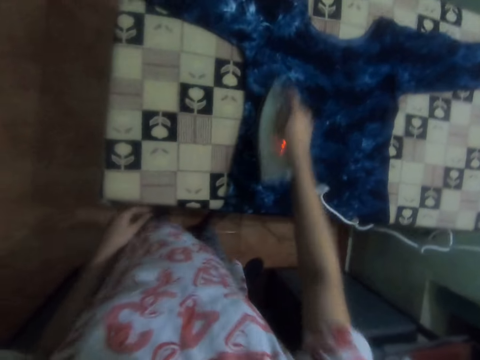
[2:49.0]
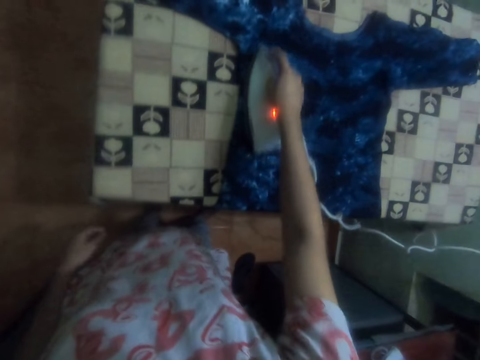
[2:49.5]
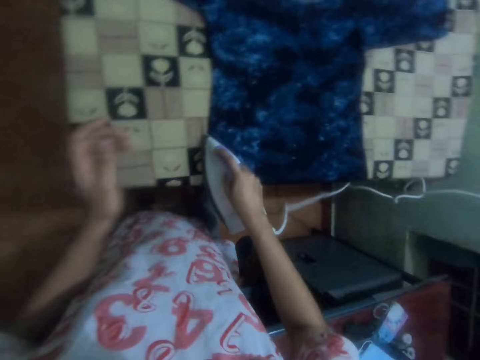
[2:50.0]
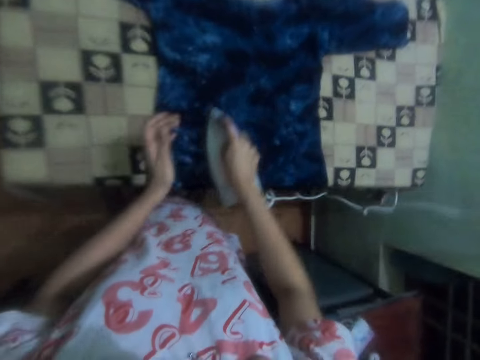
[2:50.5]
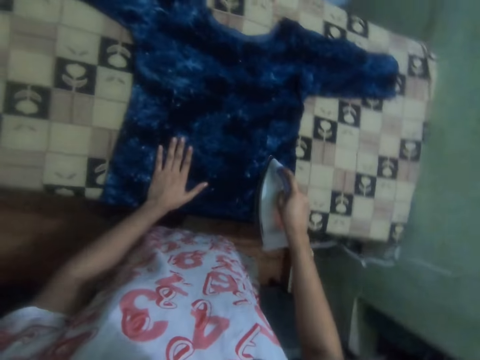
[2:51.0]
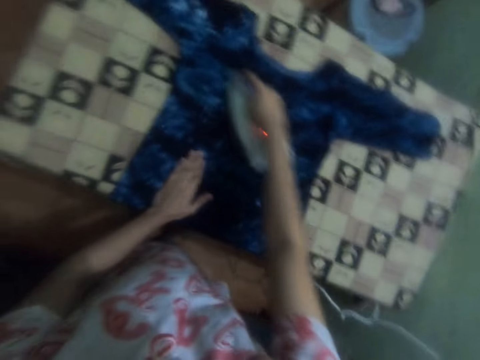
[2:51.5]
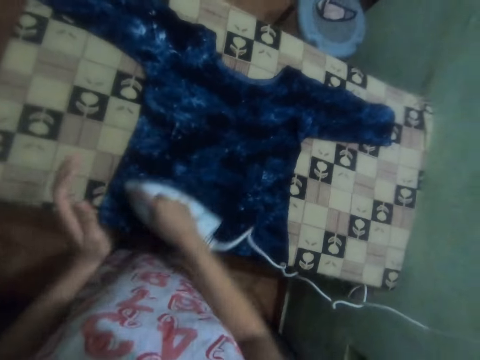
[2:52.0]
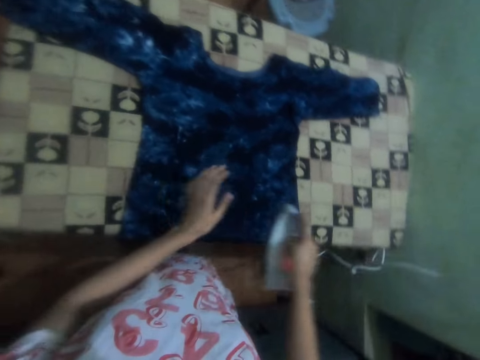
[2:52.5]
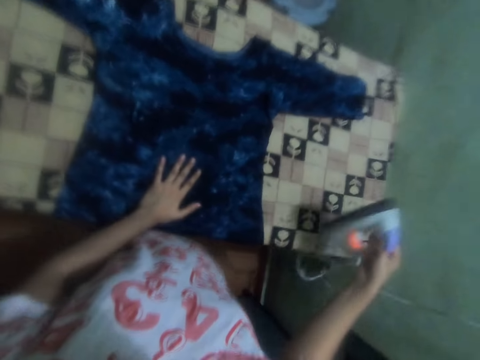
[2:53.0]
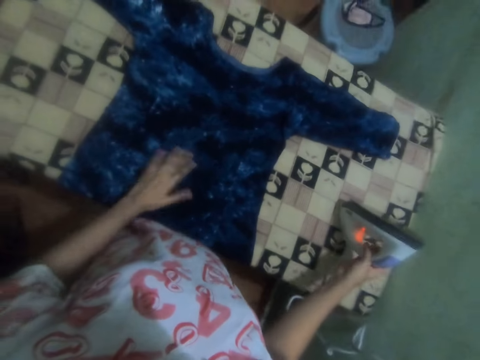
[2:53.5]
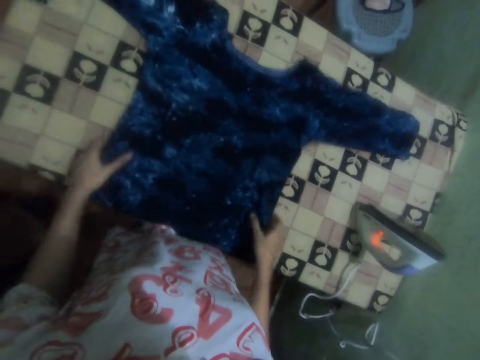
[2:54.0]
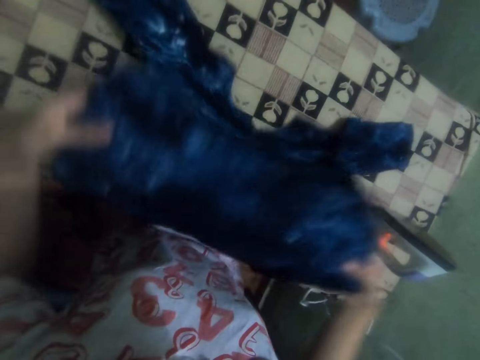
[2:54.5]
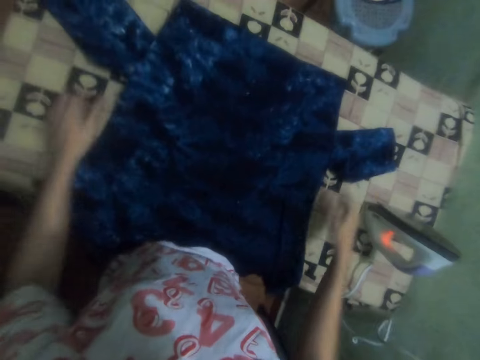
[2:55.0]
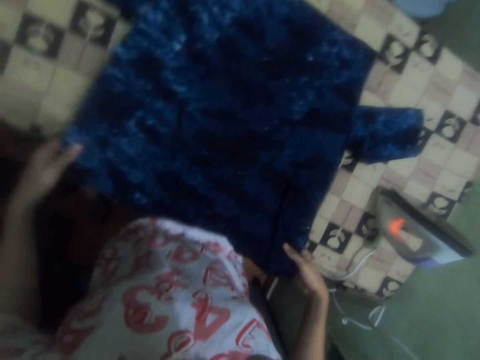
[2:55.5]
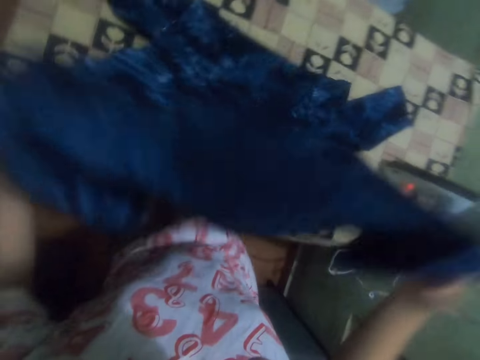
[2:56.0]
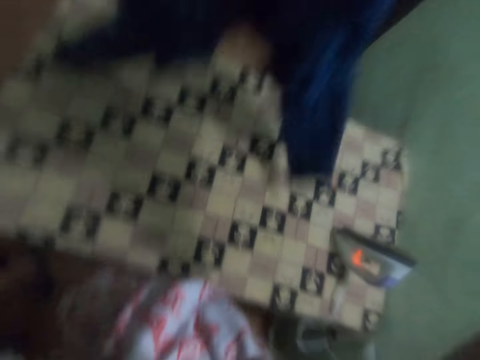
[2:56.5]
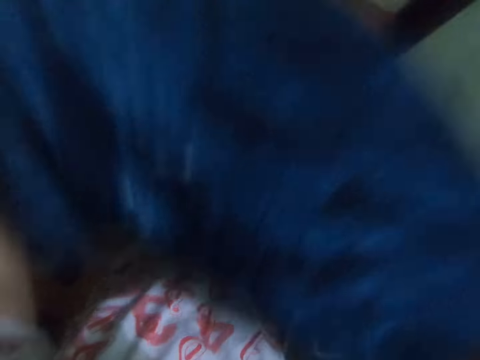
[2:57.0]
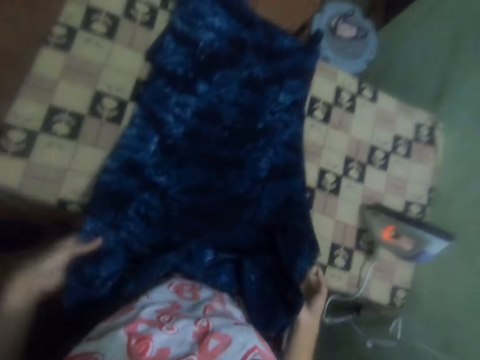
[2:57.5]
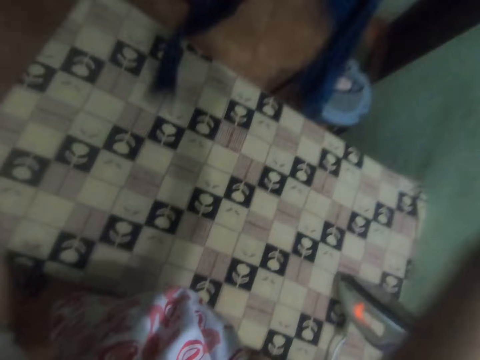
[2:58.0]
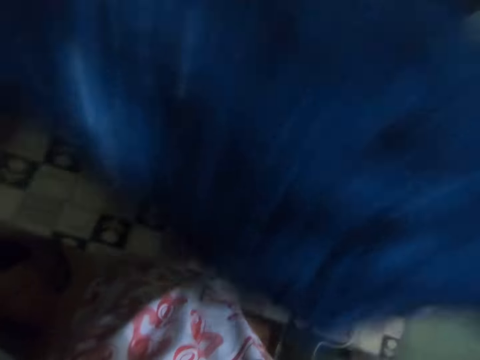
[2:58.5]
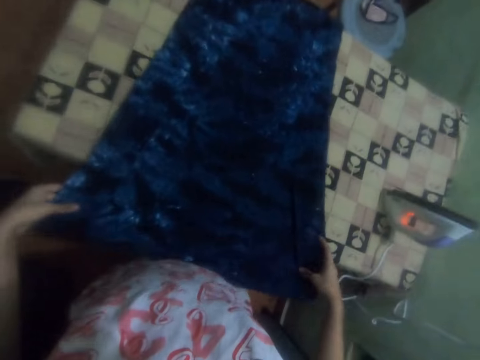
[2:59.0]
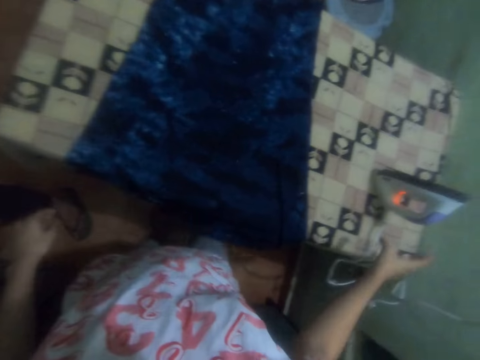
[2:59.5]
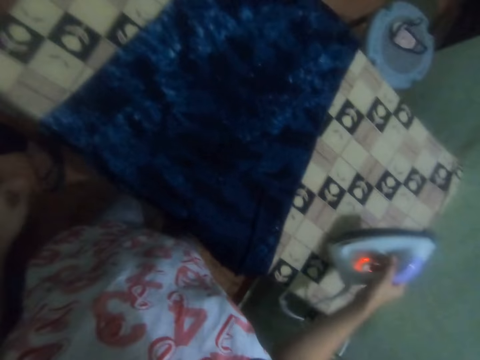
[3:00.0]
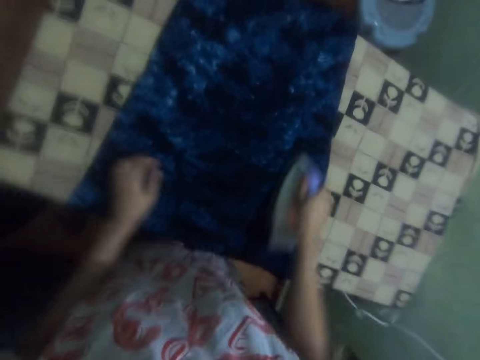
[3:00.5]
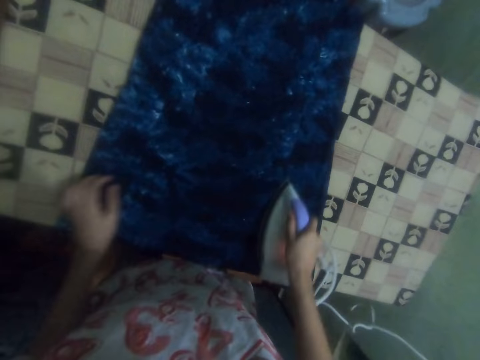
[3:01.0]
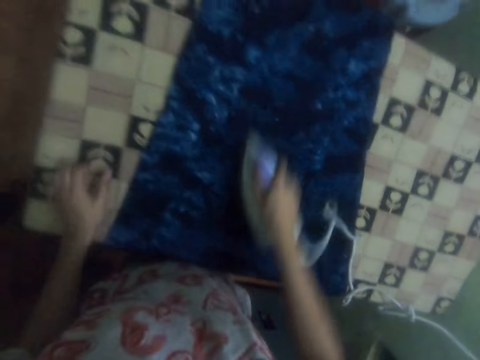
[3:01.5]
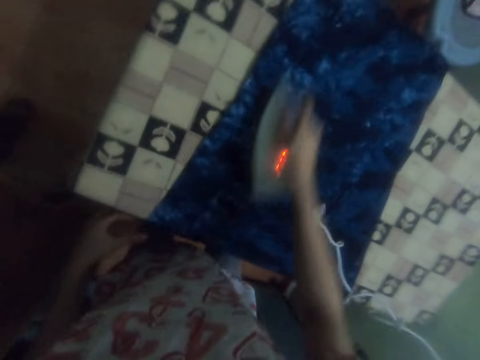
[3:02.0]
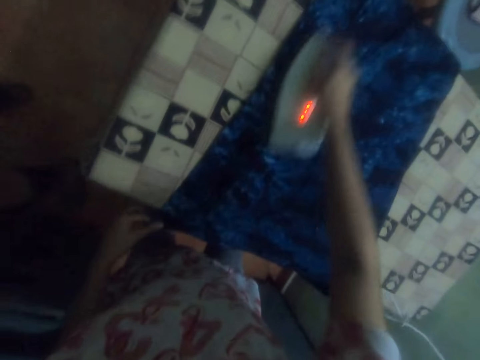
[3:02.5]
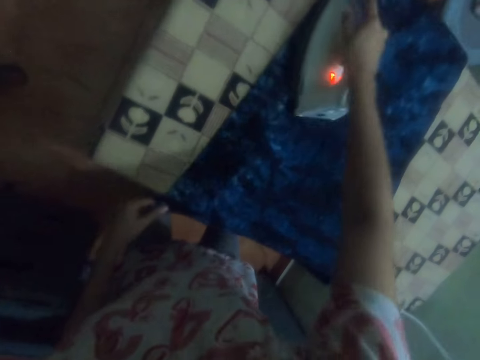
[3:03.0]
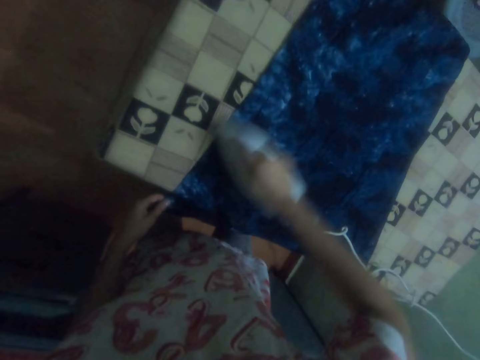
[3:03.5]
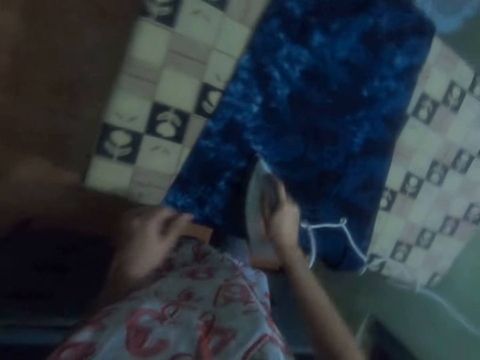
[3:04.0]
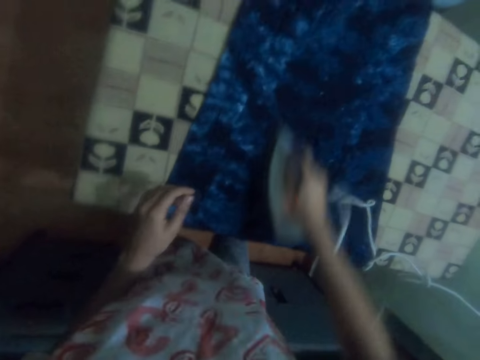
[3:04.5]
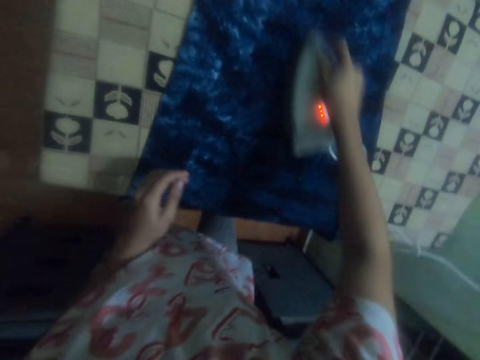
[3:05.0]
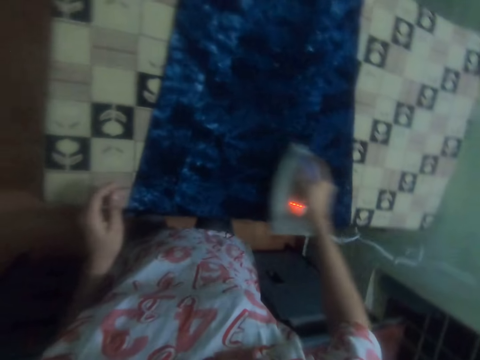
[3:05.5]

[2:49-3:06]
The camera wearer holds the cloth. They hold the cloth again. They put the iron box on the iron board. They fold the dress. They lift the dress. They put the cloth on the table. They pick up the iron box. They iron the dress. They hold the cloth.

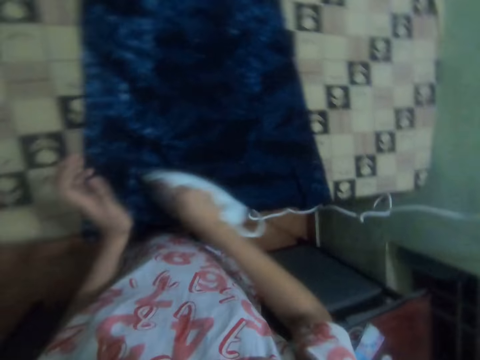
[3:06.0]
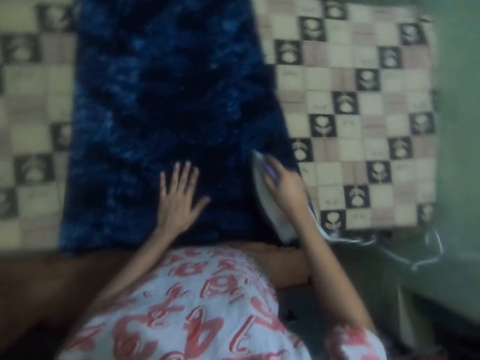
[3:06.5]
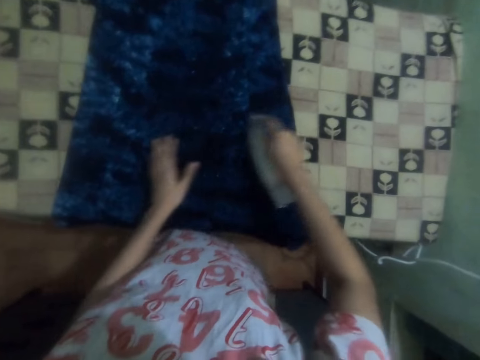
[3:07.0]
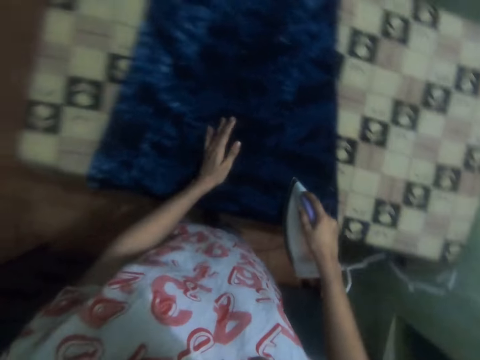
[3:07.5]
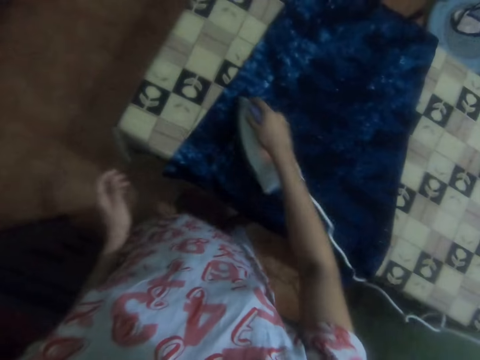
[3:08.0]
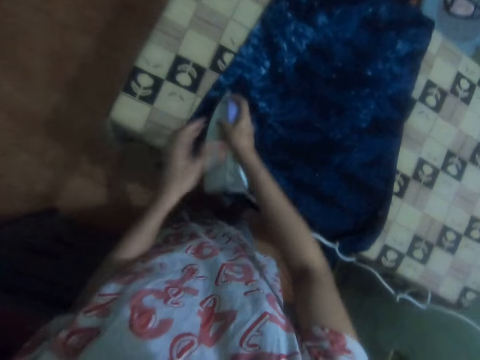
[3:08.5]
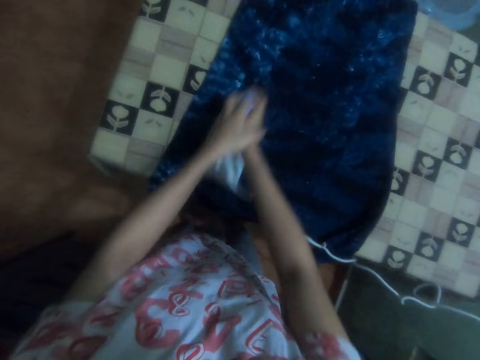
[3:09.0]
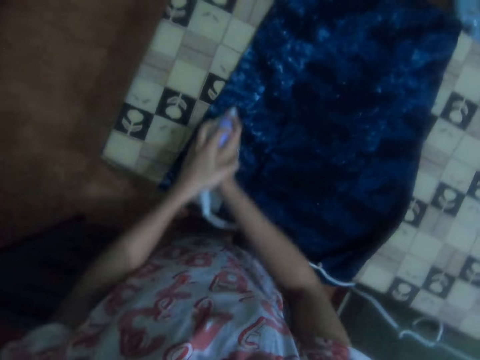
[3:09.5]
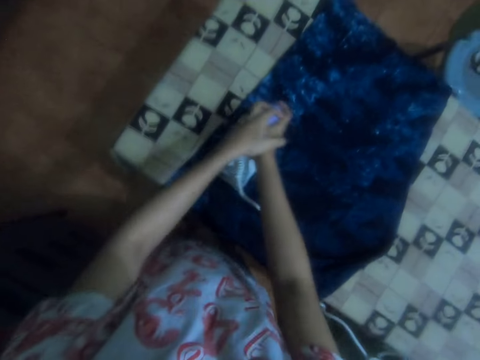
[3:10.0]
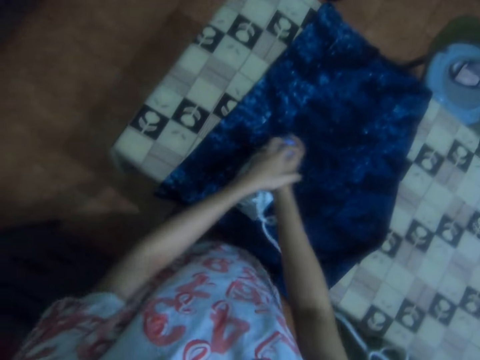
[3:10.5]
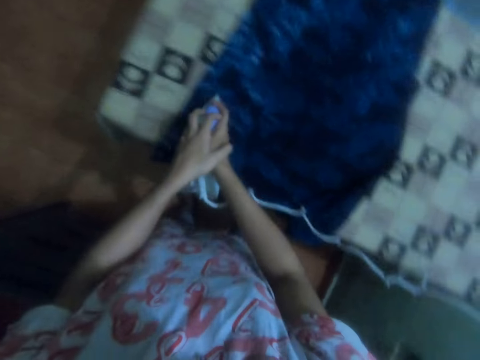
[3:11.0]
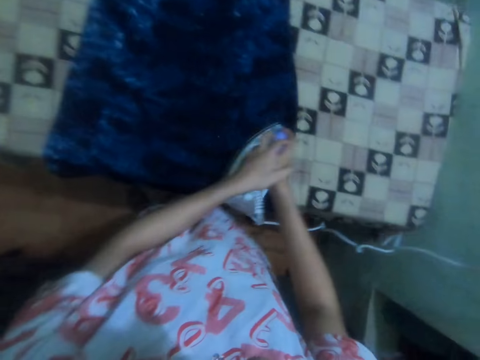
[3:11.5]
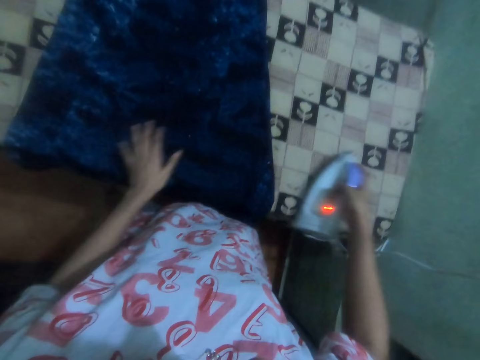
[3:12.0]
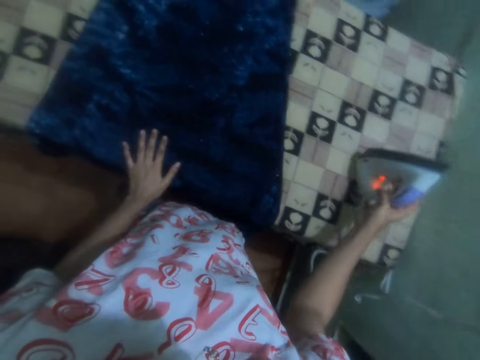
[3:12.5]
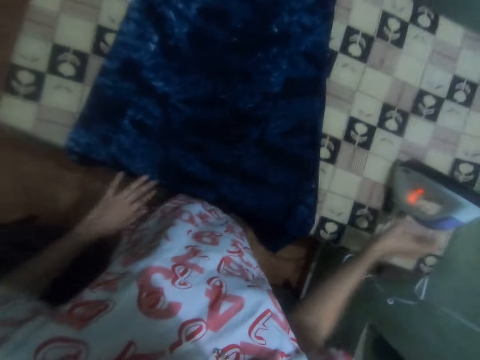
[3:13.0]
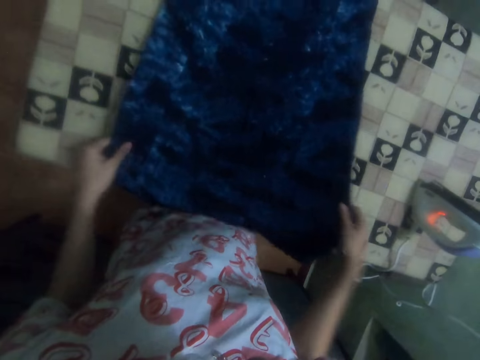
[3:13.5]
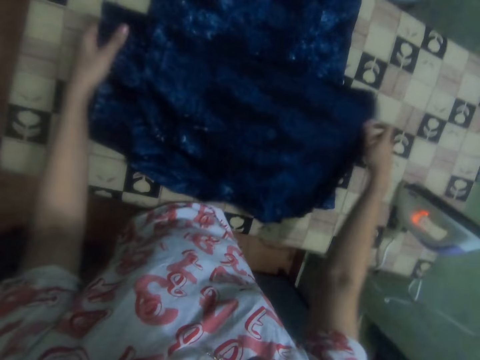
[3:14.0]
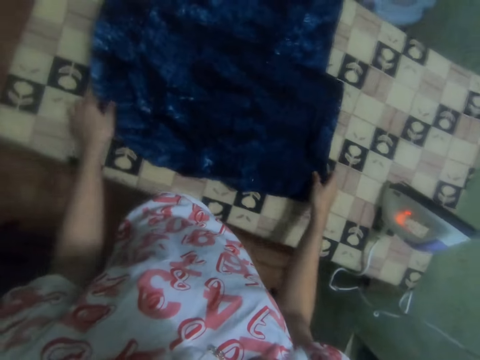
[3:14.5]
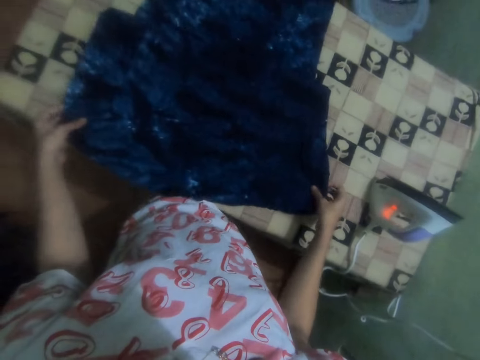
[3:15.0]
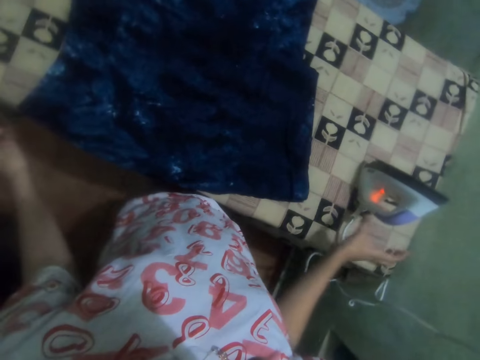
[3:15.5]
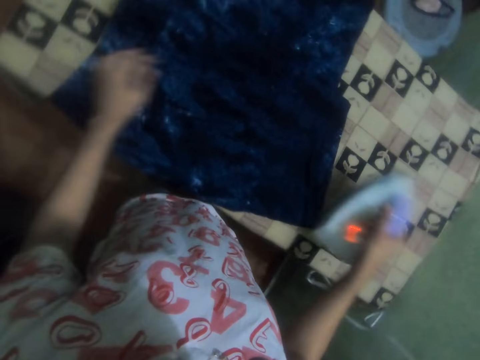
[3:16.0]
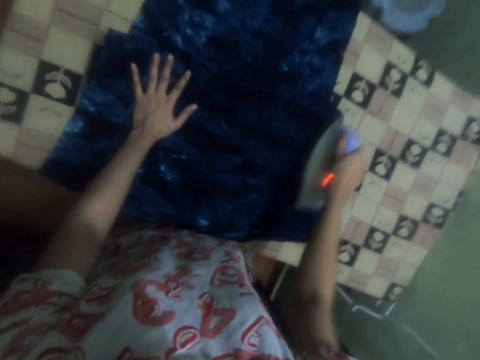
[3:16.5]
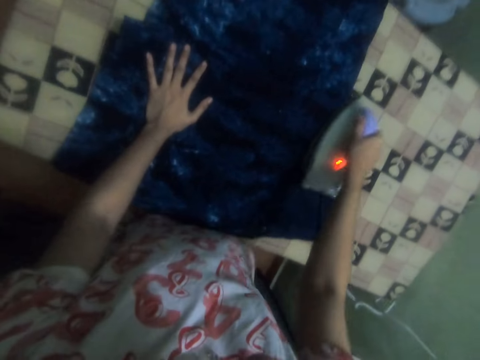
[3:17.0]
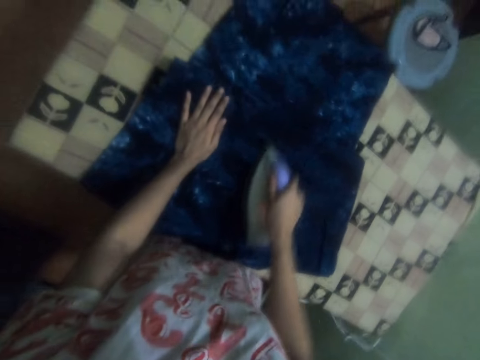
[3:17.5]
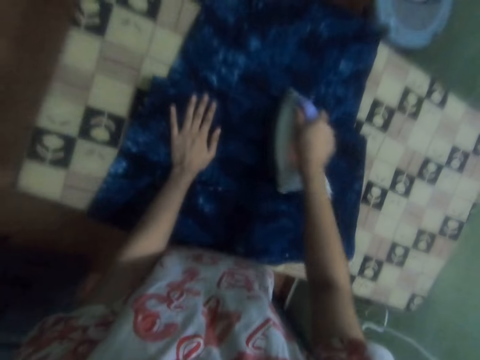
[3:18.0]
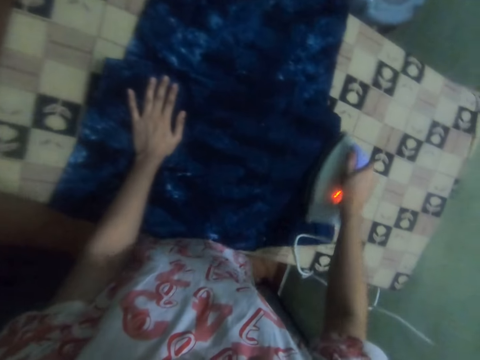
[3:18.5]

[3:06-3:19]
The camera wearer holds the cloth. They iron the cloth with both hands. They put the iron box on the iron board. They hold the cloth. They fold the dress. They pick up the iron box. They hold the cloth. They iron the cloth with both hands.
